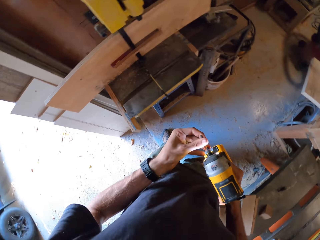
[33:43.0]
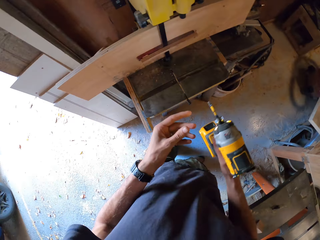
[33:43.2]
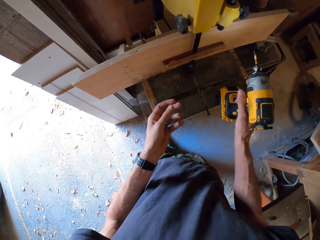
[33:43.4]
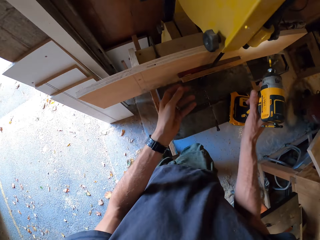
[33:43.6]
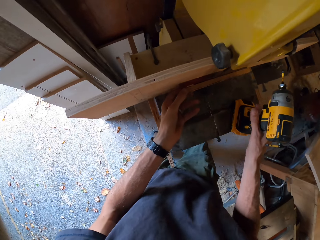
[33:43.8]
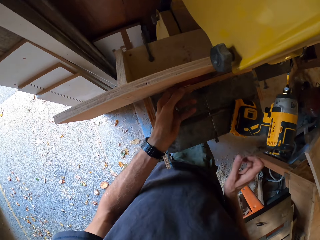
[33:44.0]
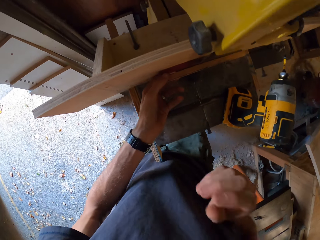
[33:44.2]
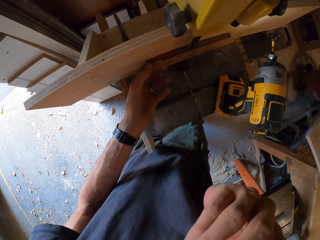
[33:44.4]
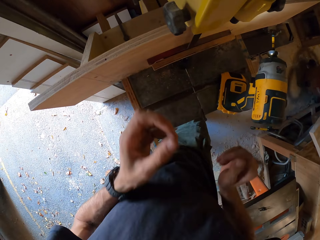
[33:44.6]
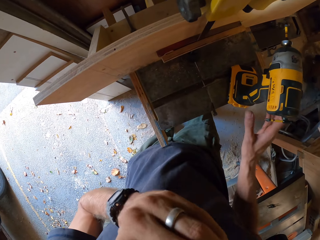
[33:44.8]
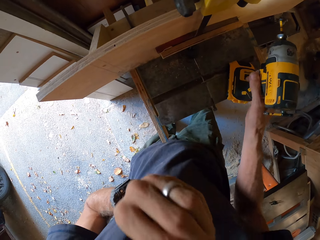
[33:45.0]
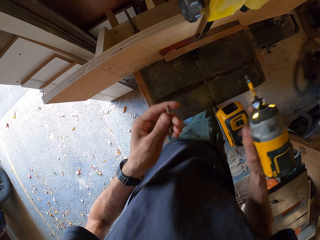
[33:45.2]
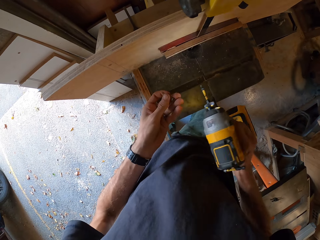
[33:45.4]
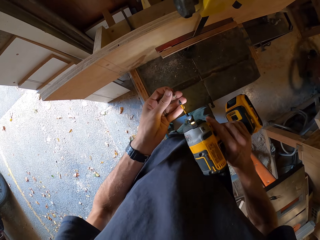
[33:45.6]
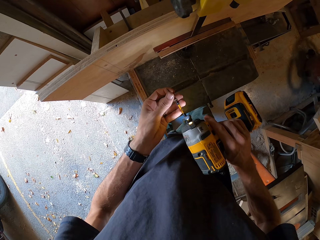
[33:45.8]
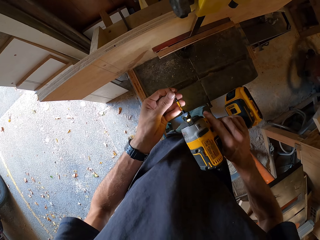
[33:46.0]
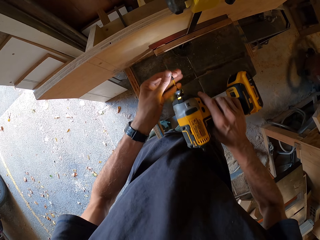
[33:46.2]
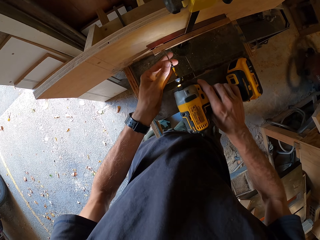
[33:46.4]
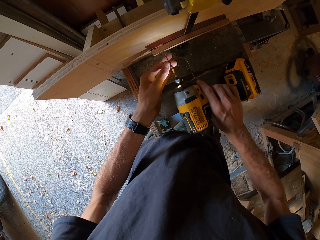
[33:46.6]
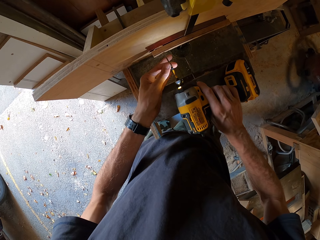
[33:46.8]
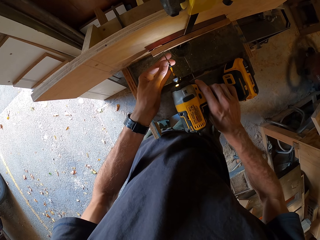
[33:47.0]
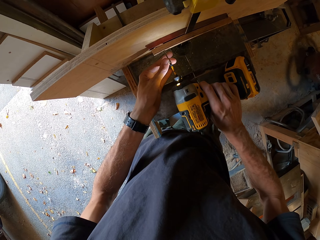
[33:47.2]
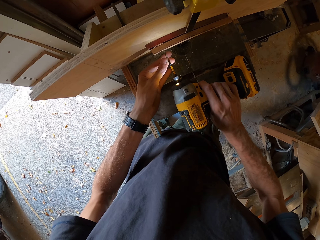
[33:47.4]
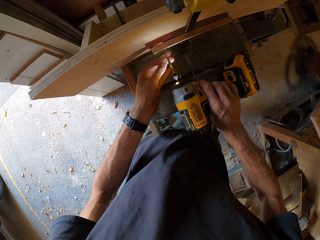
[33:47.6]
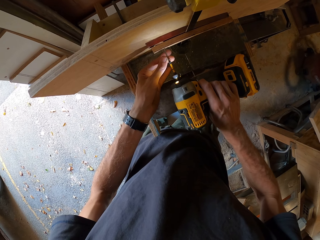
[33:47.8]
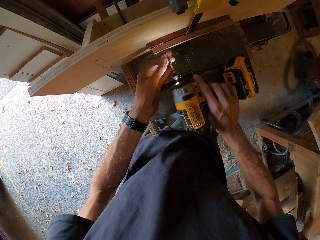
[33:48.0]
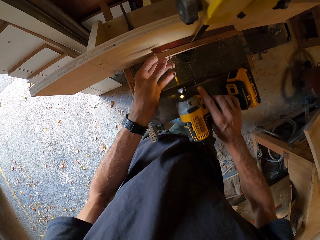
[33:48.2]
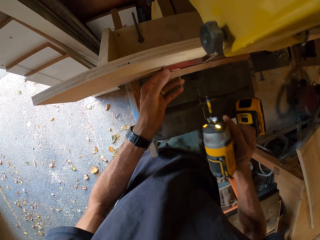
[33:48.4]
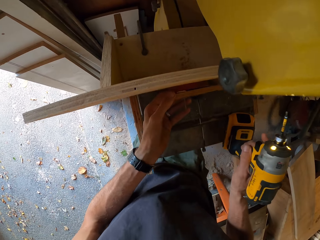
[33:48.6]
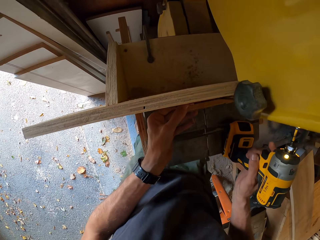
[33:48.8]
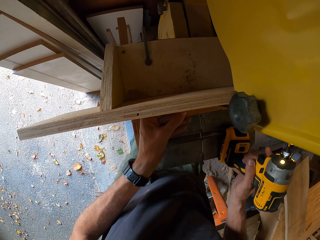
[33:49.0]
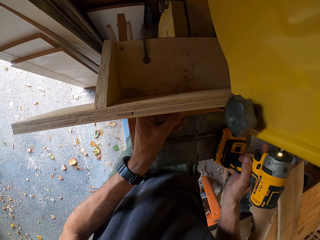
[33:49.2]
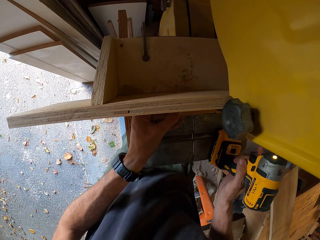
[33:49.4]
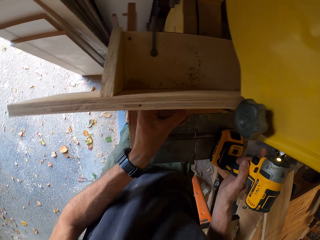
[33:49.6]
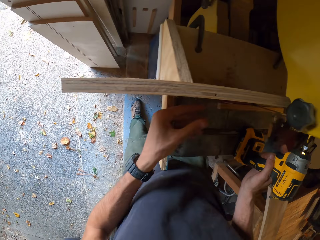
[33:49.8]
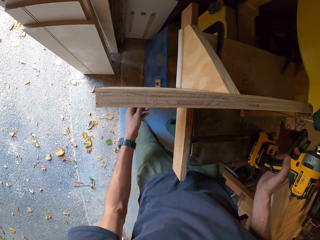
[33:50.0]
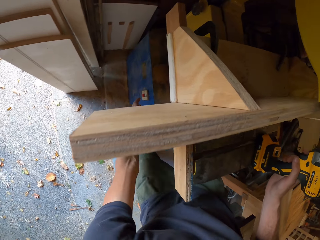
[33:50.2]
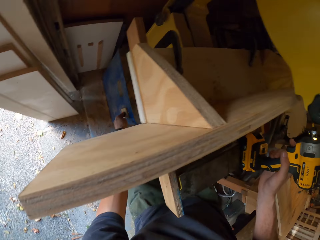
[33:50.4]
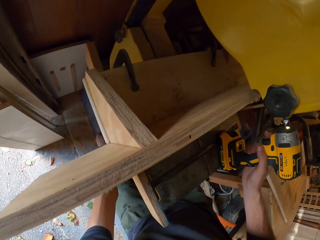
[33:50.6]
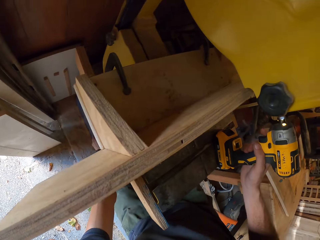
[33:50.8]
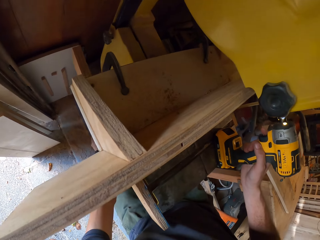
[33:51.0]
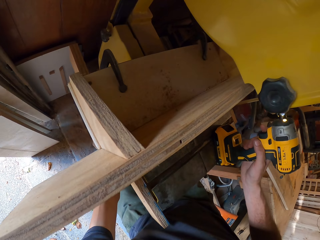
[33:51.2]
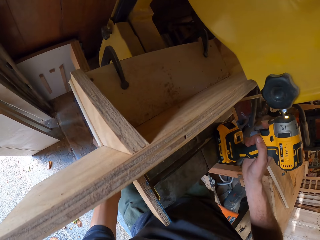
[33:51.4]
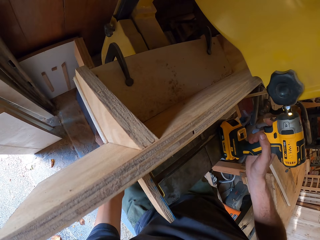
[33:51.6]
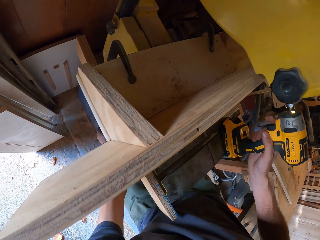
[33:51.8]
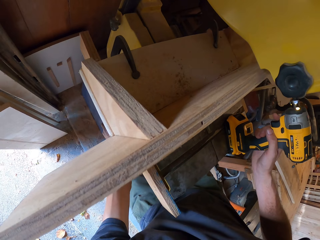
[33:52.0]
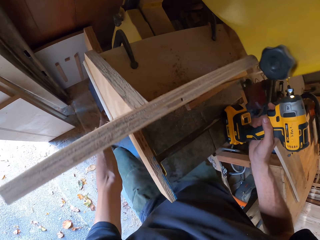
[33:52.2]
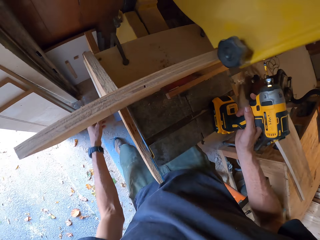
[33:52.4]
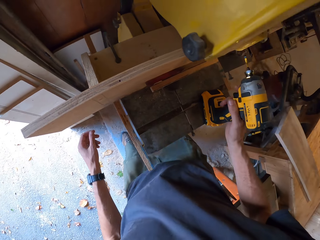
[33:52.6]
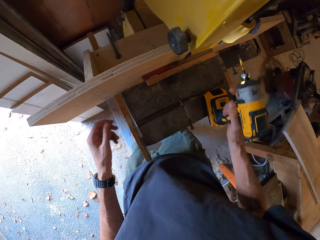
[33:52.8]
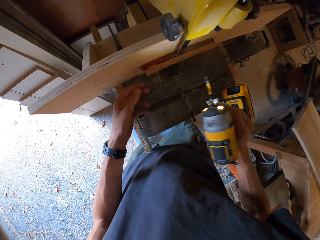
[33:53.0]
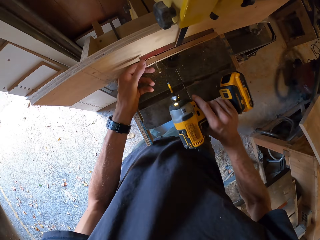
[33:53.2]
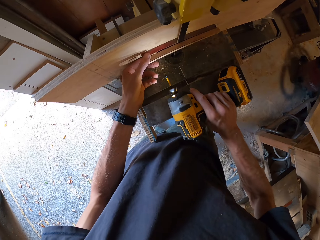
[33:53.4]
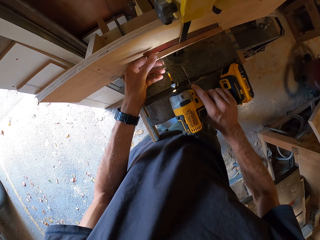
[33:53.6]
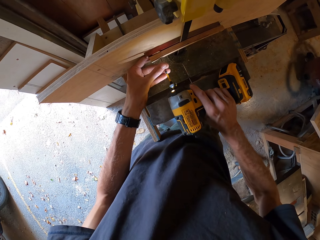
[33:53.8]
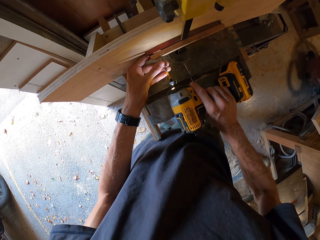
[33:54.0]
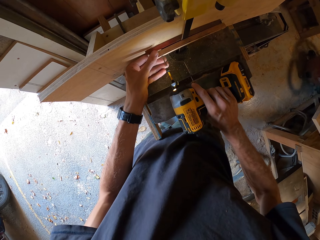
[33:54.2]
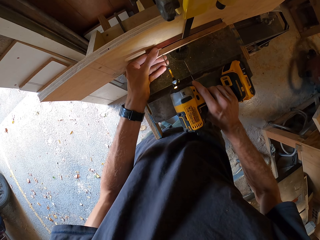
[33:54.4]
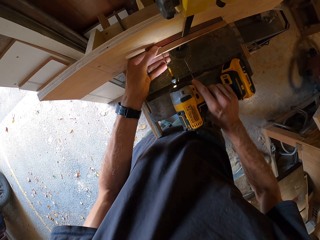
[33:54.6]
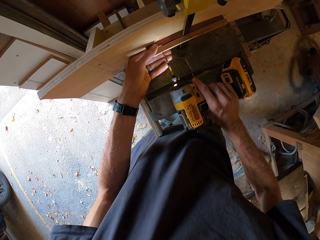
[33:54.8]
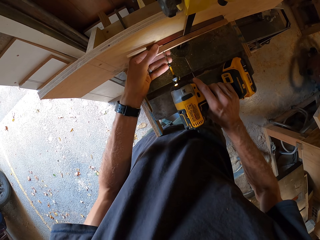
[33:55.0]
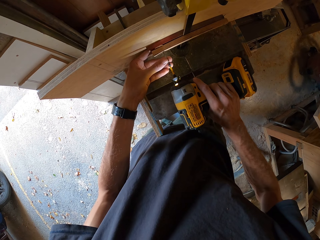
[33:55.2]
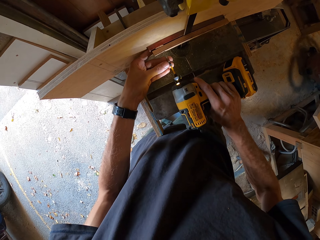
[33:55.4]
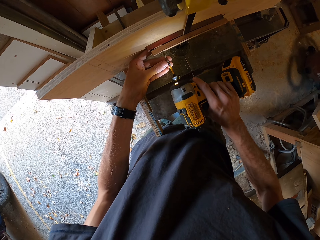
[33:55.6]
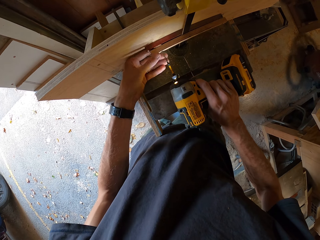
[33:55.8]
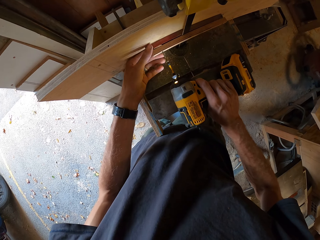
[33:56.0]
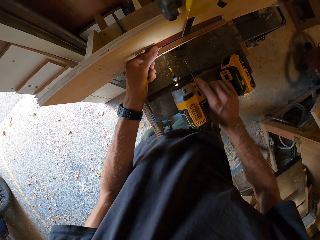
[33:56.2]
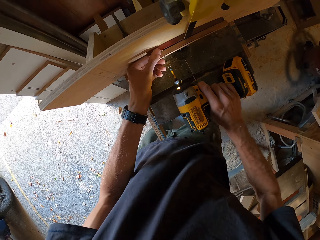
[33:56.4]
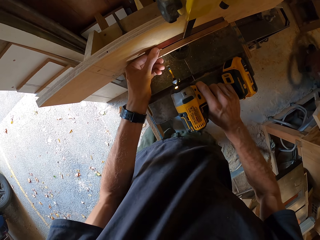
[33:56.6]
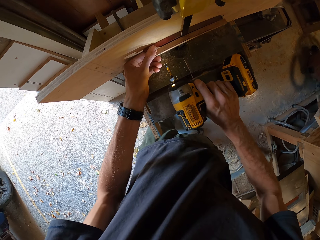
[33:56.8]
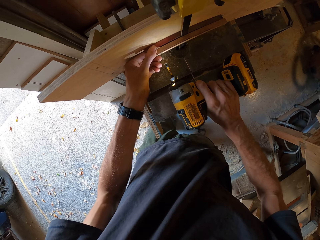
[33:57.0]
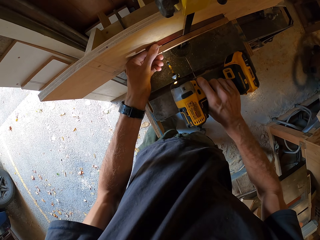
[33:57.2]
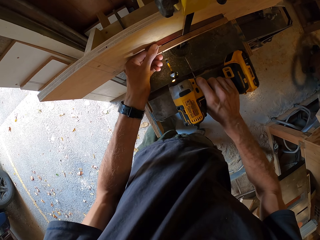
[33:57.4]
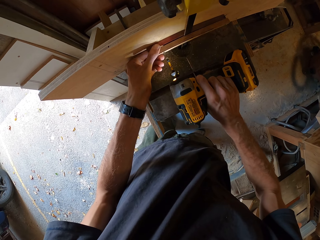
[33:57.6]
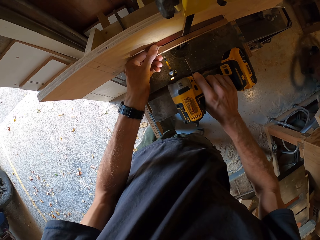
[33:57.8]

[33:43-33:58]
The camera wearer fixes the screwdriver to the drill gun. He places the drill gun on the worktable that has the wooden structure, raises both hands simultaneously, and picks up the drill gun with his right hand. He fixes a screw in his left hand to the screwdriver. He screws in the screw with the screw gun in the left hand. He holds the drill gun on the wooden structure table with his right hand. He touches the blue machine with his left hand. He turns on the machine. He continues to screw the screw into the wooden structure with the screw gun.

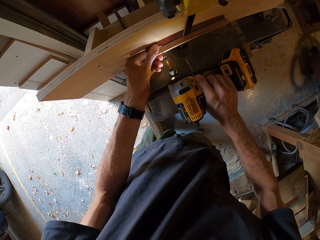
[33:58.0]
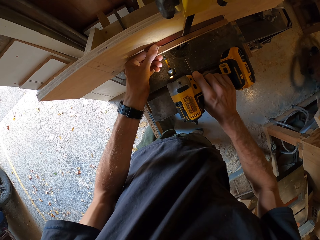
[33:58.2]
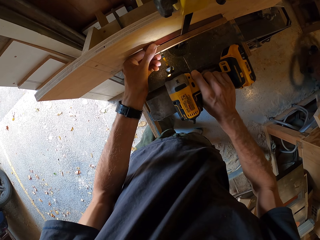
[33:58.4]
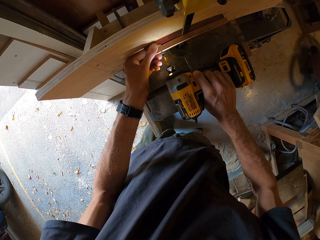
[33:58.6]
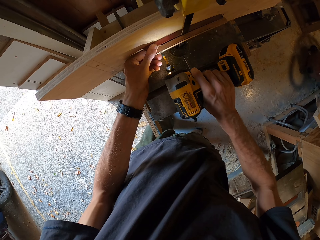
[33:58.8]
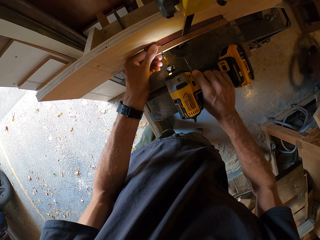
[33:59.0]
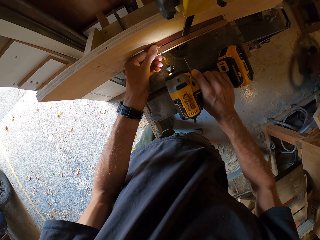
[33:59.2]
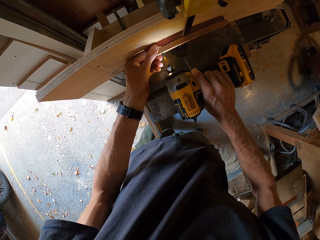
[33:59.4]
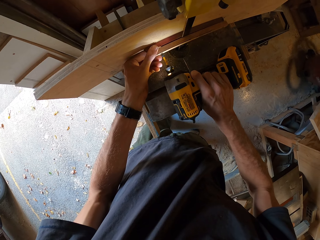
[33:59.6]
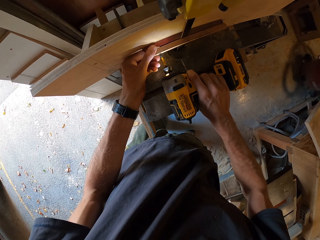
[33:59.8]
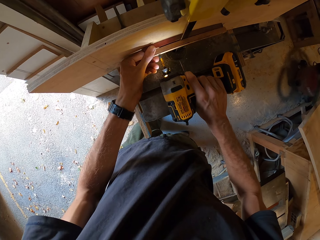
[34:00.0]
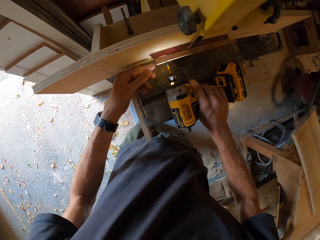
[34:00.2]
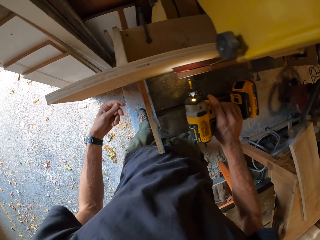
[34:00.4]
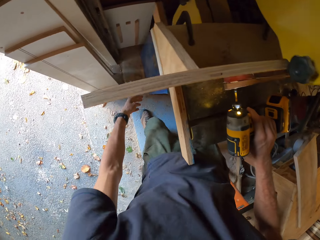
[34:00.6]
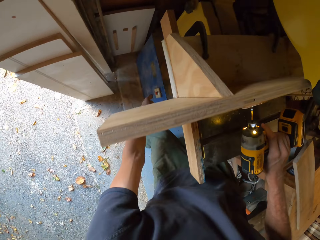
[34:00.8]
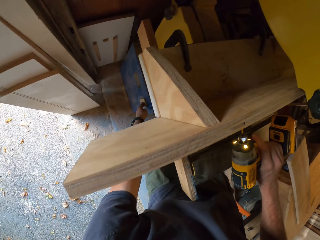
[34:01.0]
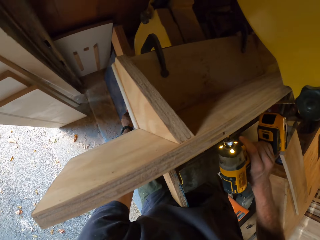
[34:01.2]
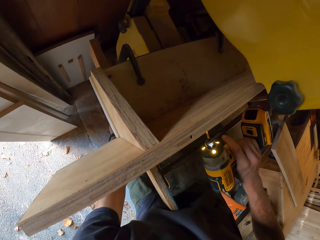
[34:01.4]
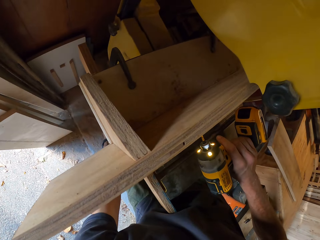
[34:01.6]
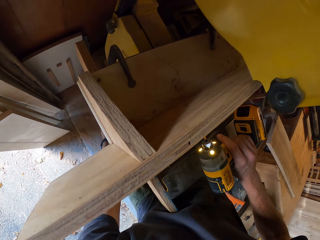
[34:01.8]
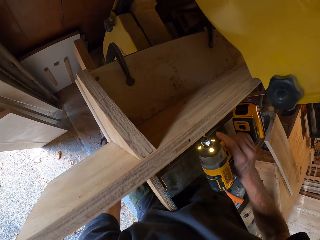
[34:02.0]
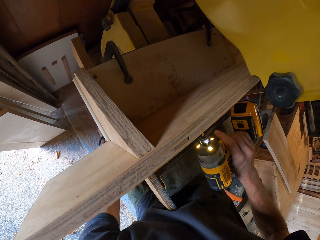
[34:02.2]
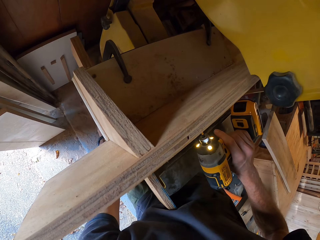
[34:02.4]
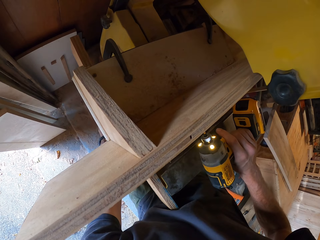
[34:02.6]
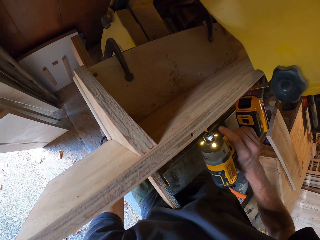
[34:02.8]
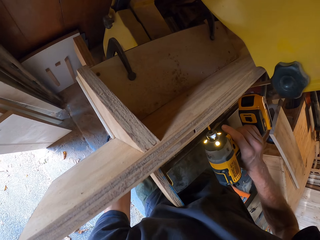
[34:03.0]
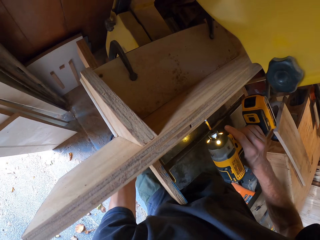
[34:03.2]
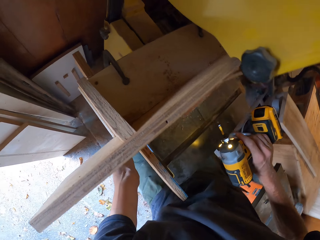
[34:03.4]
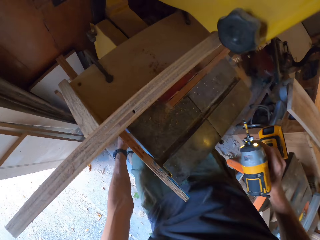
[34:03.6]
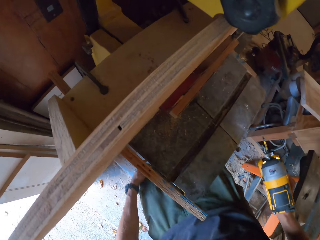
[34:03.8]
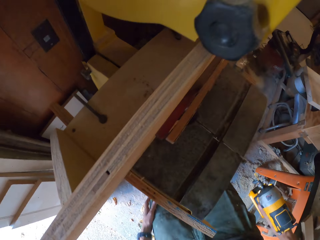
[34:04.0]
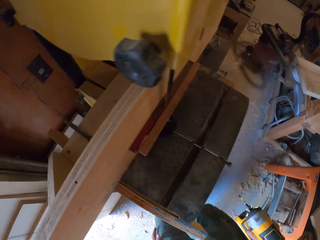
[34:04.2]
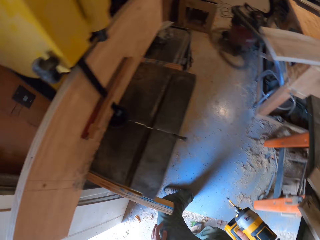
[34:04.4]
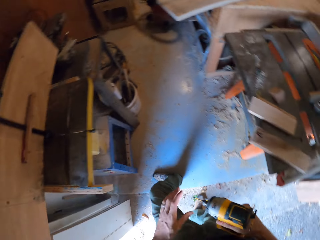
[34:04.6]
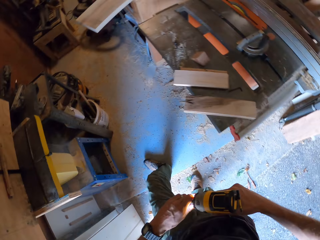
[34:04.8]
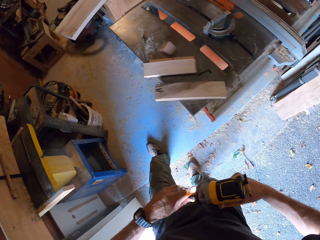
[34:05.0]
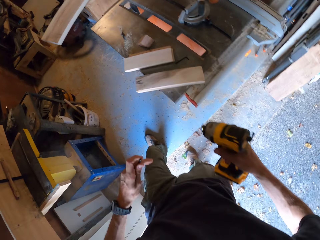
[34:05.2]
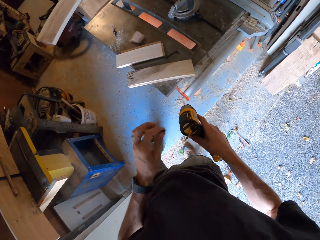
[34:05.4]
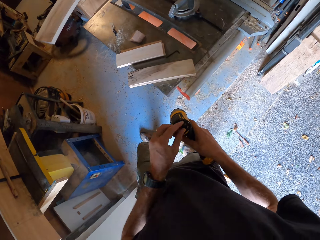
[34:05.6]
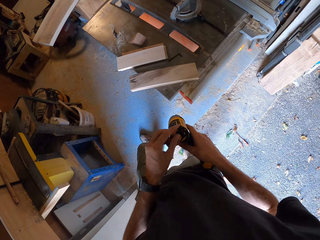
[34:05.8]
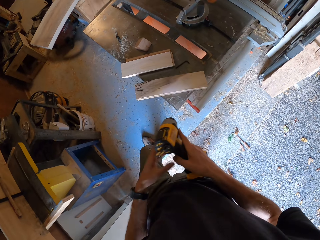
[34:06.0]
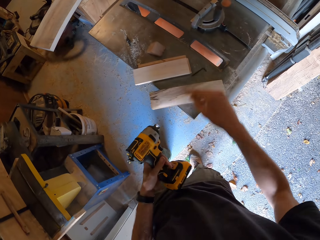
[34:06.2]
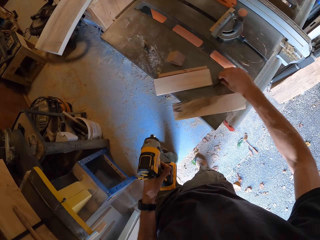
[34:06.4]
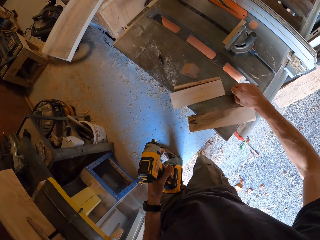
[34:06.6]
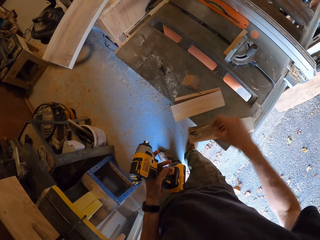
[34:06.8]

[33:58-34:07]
The camera wearer touches the blue machine with his left hand. He turns off the machine. He removes the screwdriver from the drill gun with his left hand and fixes the screwdriver to the back of the drill gun. He passes the drill gun to his left hand.
